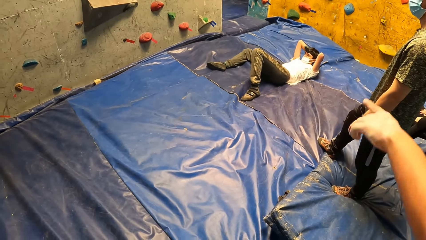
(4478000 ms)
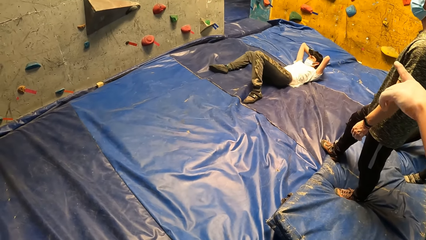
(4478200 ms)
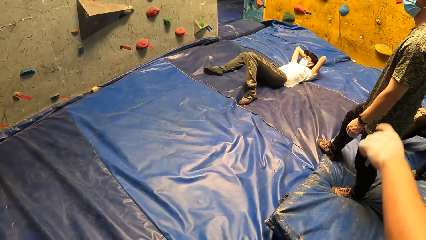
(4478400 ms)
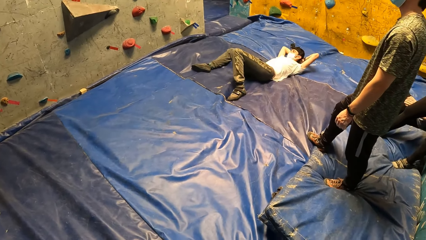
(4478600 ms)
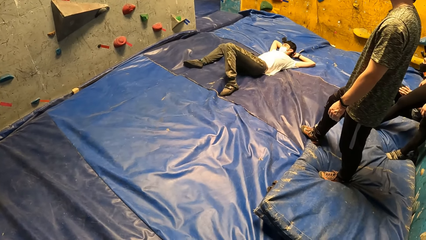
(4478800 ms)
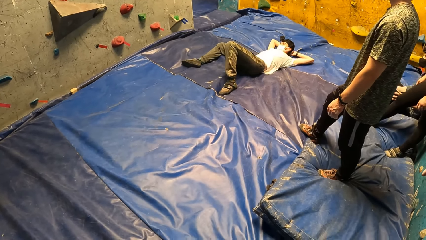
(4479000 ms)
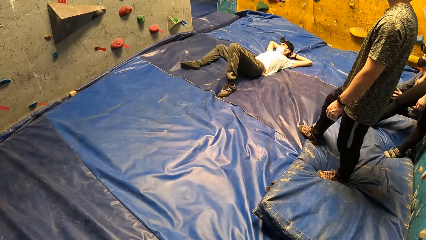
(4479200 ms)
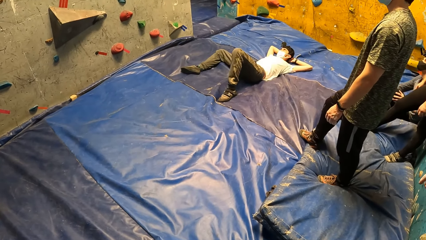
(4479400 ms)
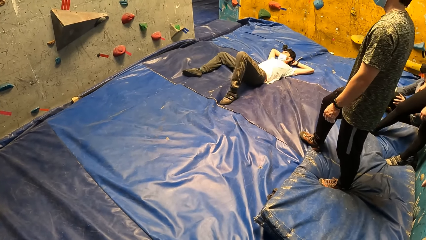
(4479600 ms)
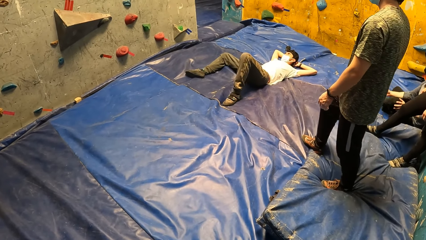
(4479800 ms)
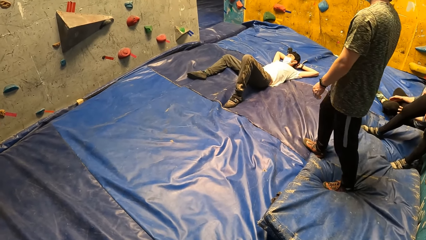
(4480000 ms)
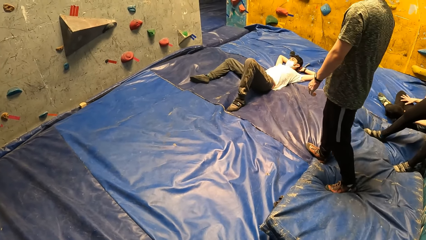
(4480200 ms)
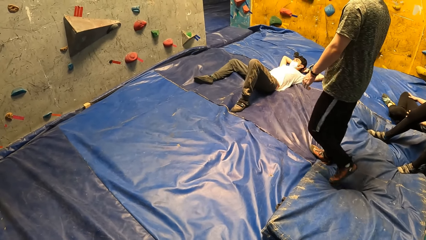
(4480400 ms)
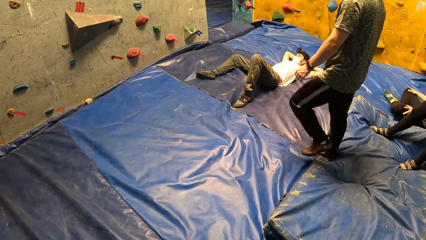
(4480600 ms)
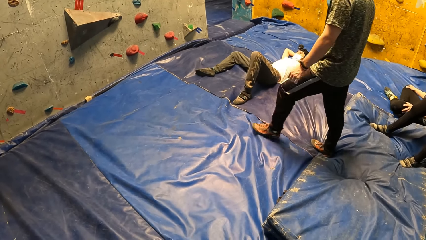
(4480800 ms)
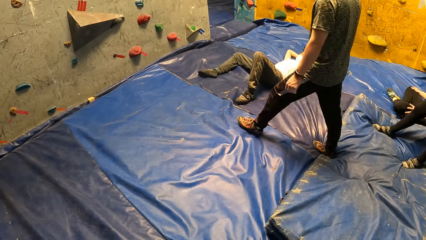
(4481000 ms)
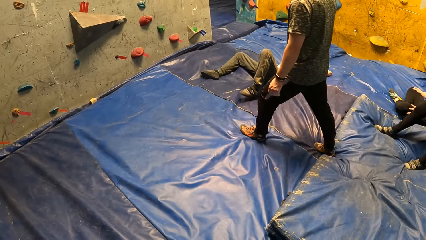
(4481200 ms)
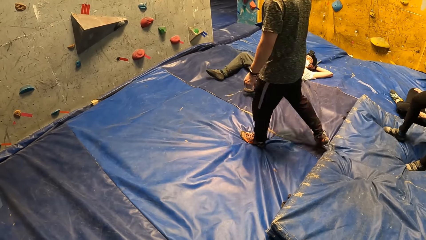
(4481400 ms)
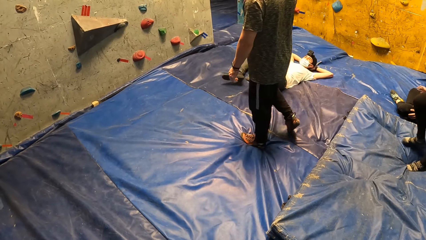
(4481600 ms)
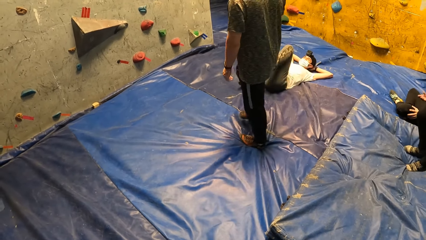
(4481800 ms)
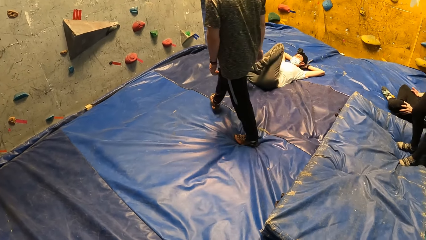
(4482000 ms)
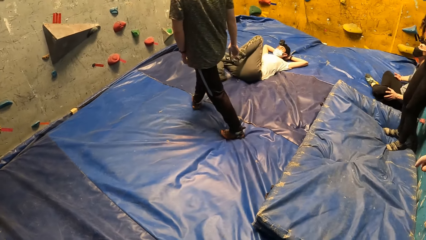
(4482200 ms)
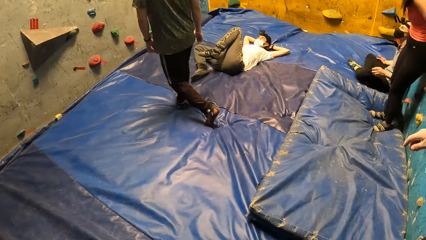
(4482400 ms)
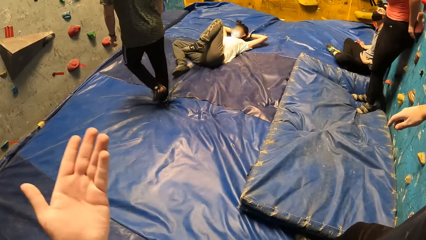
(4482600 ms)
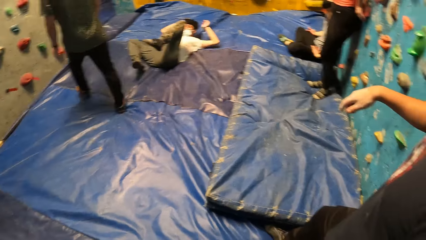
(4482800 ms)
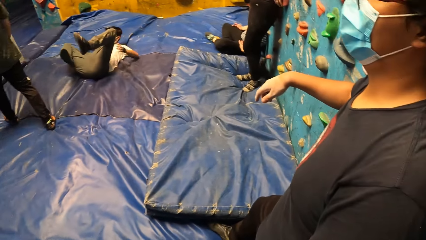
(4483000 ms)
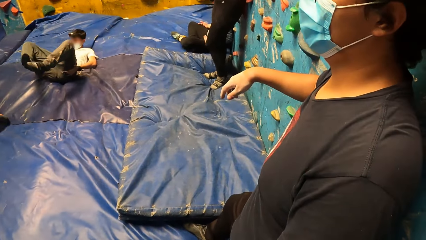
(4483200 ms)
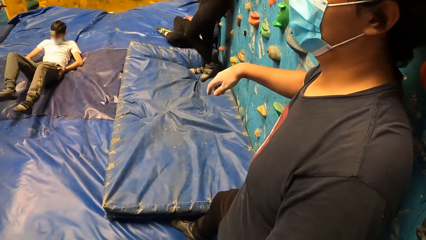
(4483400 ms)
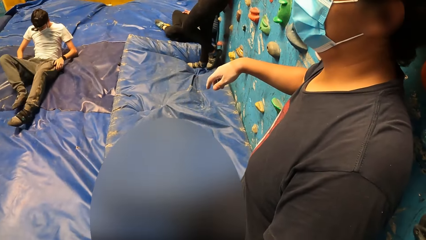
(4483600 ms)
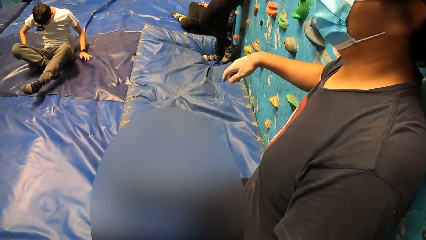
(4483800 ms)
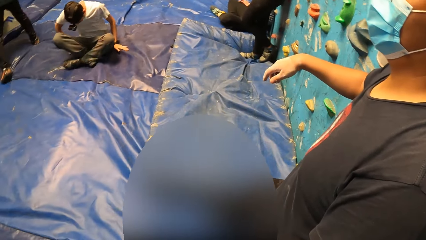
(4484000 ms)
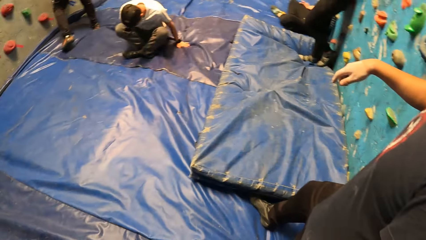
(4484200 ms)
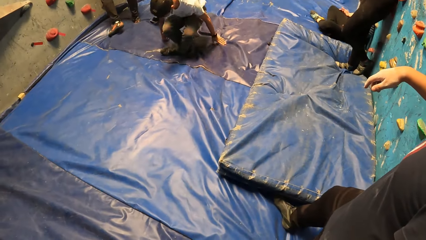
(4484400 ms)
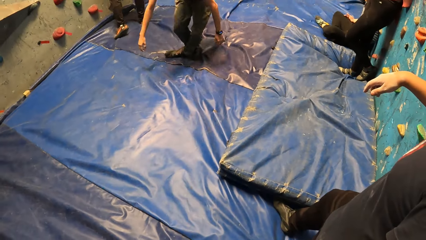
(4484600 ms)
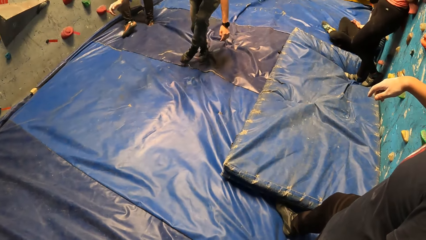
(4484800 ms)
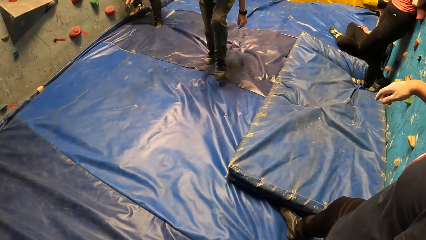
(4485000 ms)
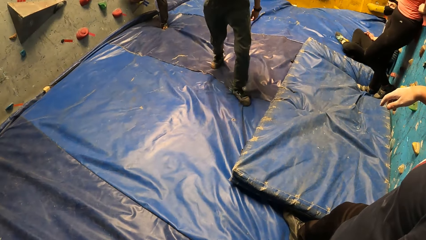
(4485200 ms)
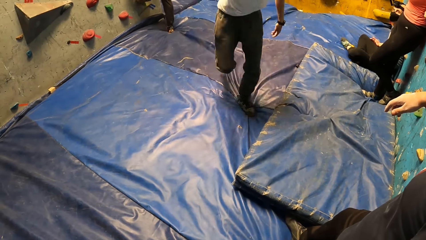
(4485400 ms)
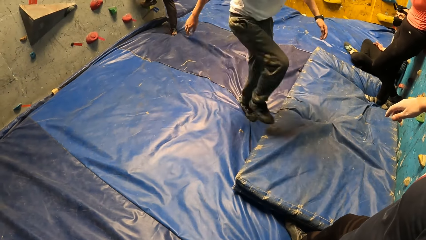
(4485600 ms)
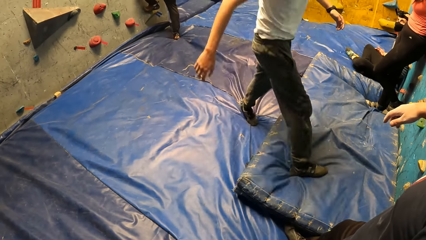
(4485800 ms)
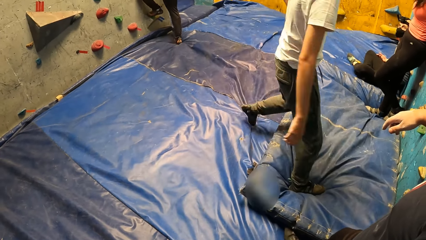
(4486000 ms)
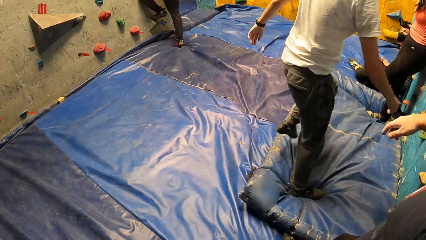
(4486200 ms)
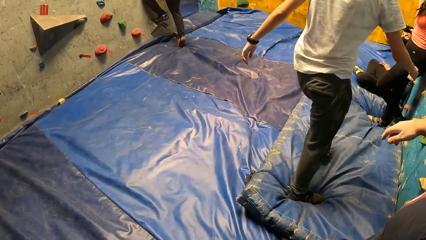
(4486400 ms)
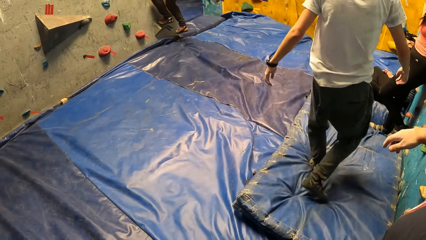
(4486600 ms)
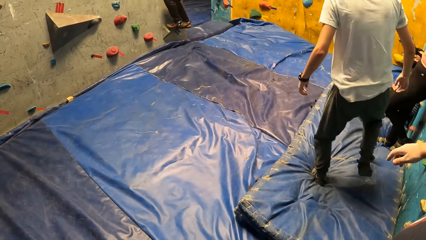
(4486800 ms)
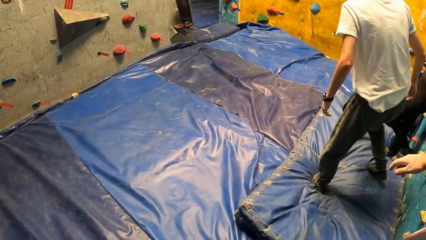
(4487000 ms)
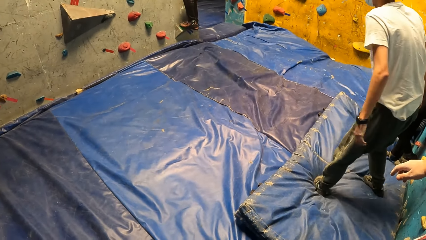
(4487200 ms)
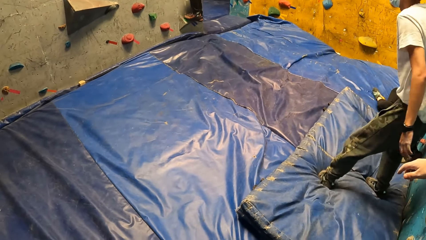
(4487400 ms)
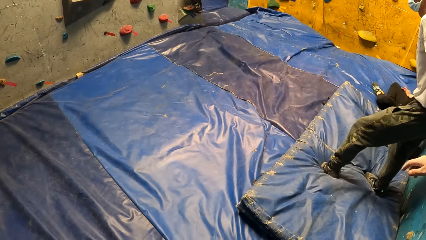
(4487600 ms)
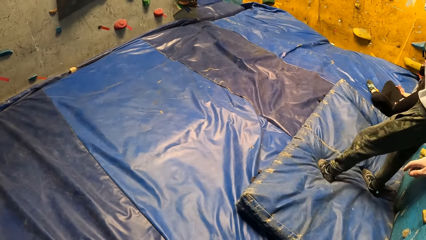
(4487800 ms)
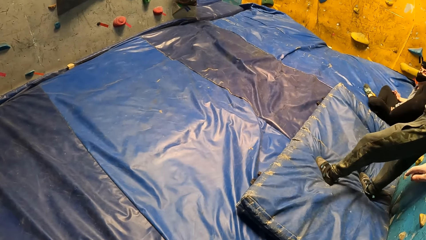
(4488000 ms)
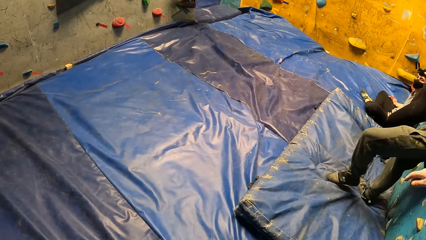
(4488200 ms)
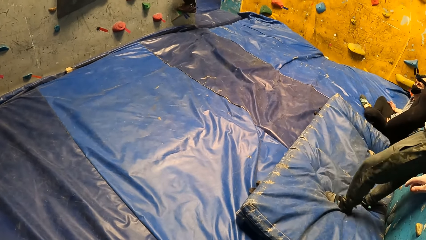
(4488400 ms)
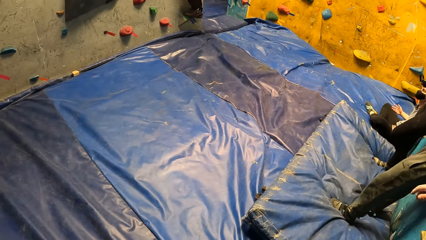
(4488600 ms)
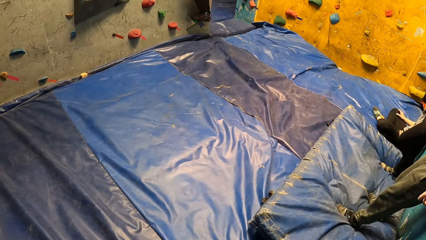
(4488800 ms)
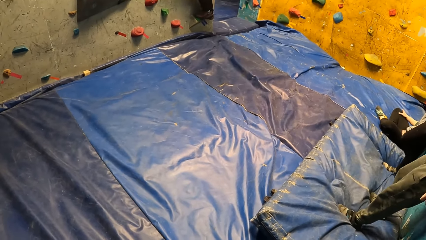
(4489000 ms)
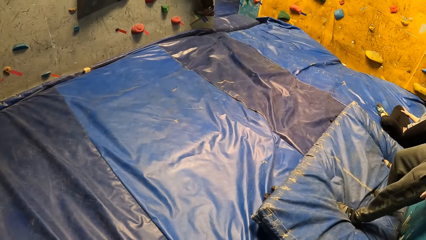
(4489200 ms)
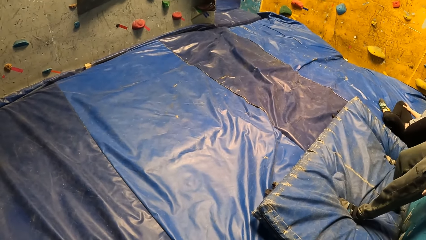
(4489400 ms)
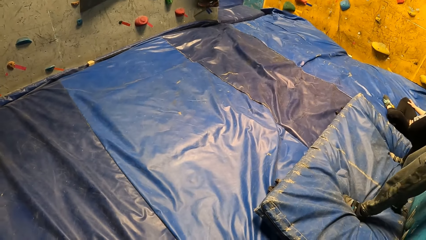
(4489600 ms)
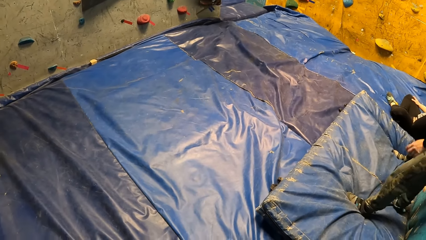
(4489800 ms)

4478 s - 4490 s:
The man gets up. Another man climbs the wall with both hands.

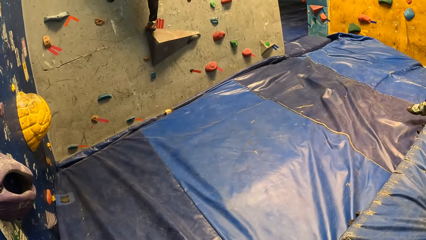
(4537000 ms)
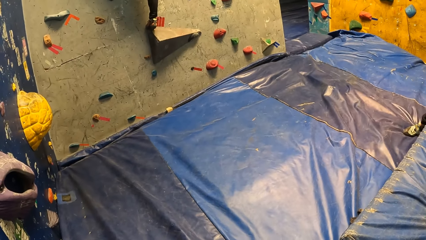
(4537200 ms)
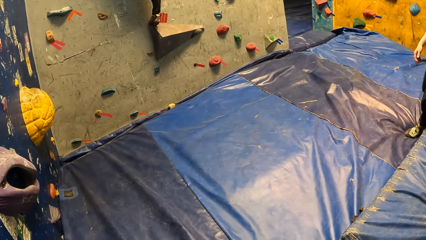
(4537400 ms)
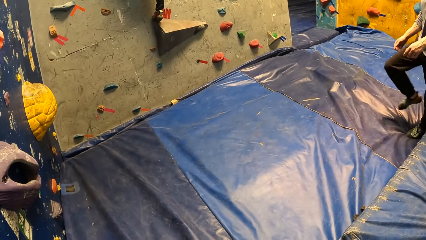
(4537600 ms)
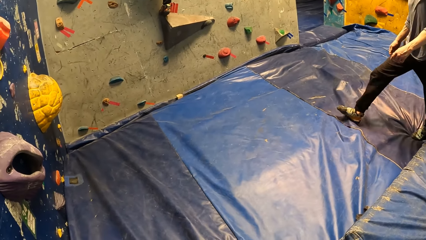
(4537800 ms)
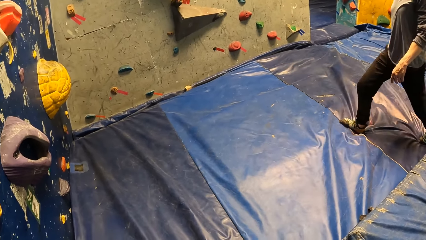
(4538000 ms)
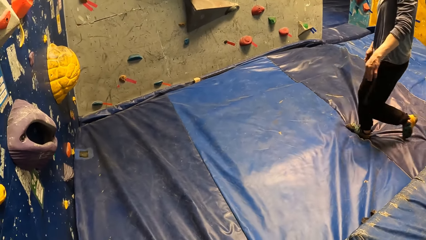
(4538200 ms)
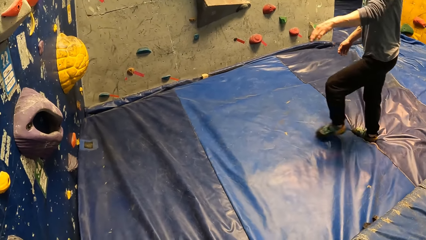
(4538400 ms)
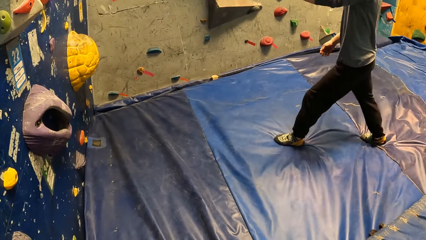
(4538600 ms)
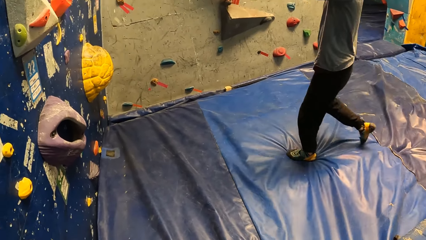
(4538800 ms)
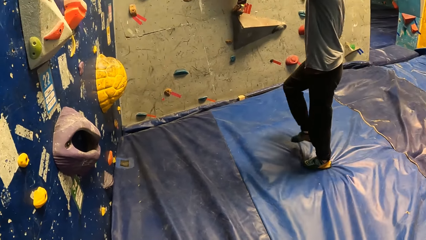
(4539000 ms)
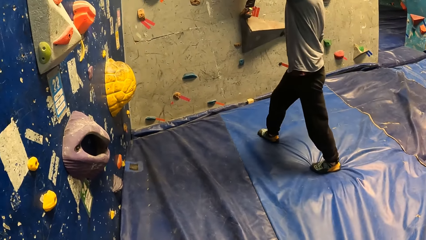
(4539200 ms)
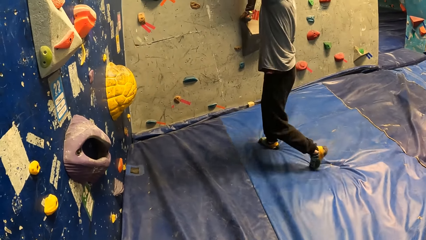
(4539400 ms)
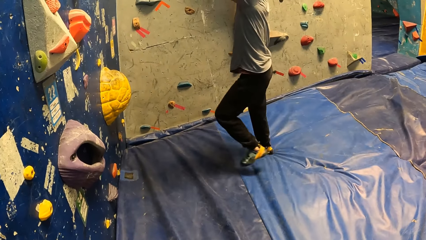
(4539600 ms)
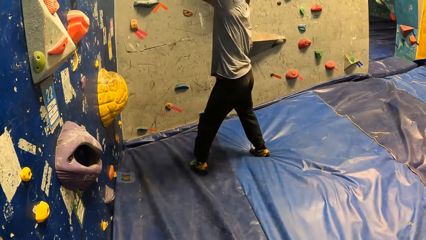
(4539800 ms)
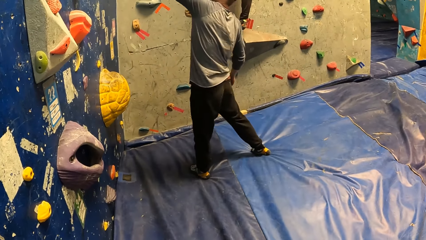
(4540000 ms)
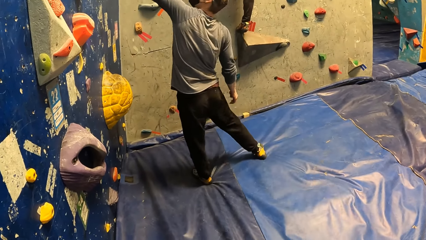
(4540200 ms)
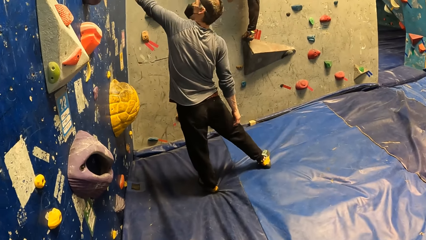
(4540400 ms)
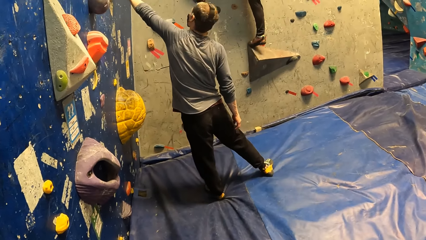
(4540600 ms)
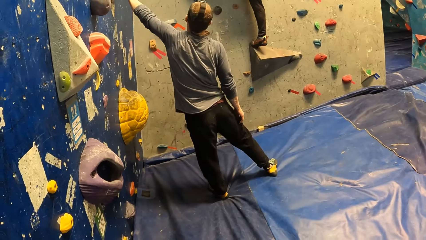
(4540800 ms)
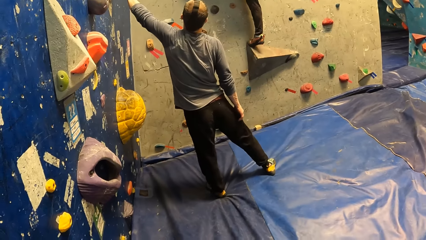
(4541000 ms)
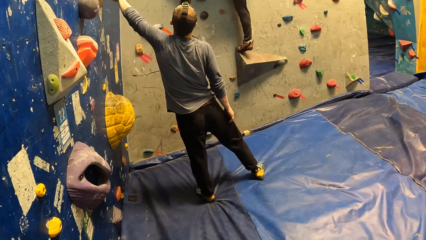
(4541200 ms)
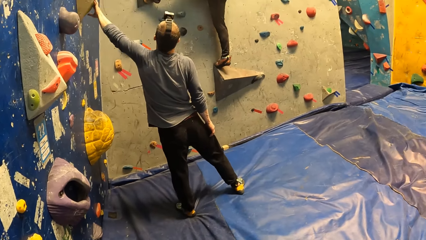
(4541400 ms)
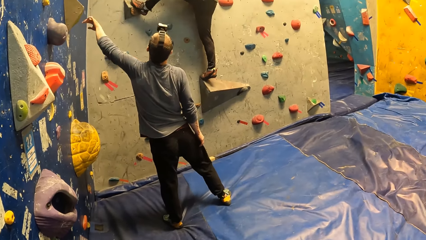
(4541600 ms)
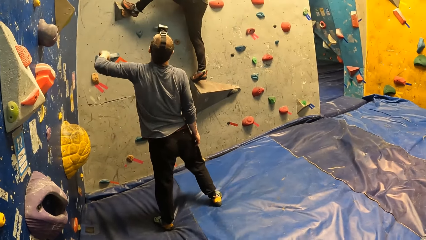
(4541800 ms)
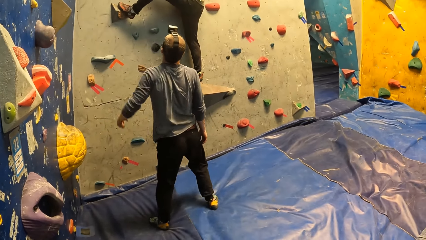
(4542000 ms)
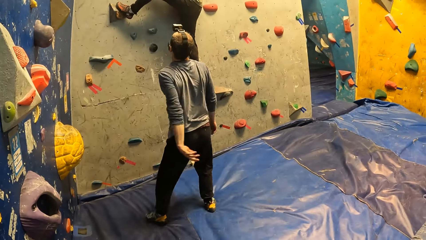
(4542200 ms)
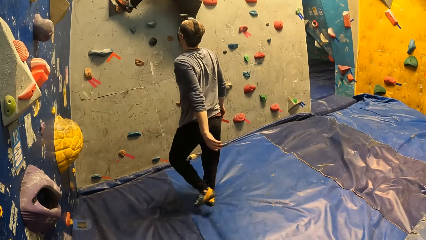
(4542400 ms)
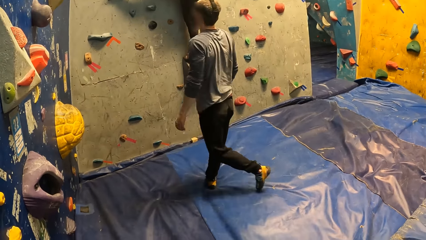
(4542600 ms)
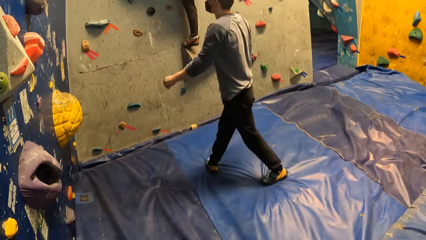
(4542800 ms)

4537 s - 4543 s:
A man touches a climbing hold with his left hand.
